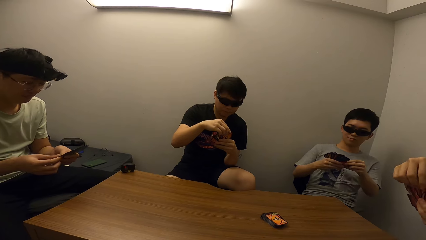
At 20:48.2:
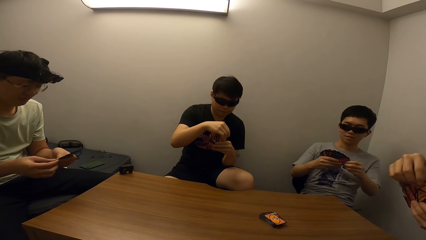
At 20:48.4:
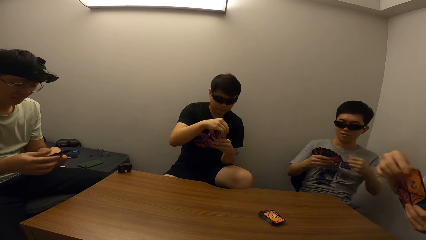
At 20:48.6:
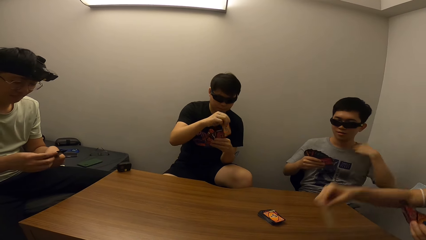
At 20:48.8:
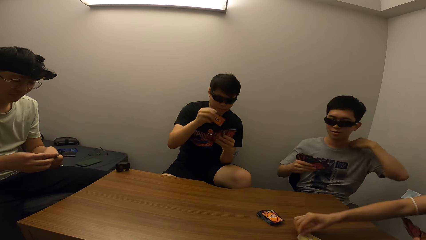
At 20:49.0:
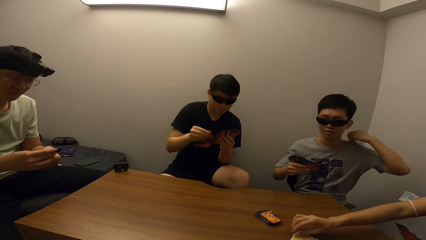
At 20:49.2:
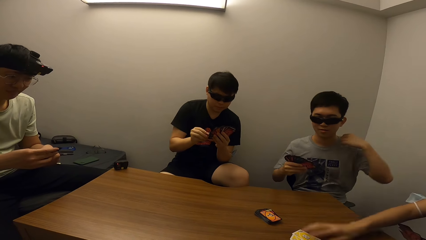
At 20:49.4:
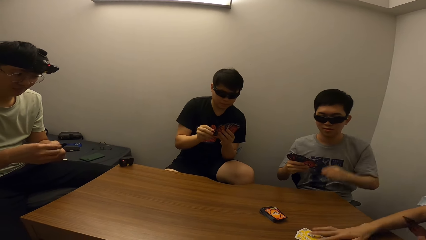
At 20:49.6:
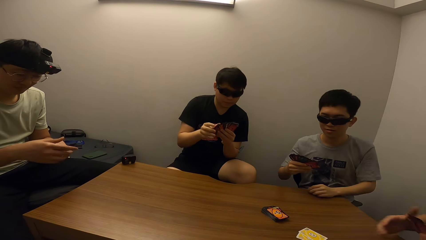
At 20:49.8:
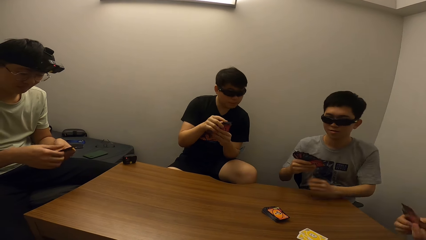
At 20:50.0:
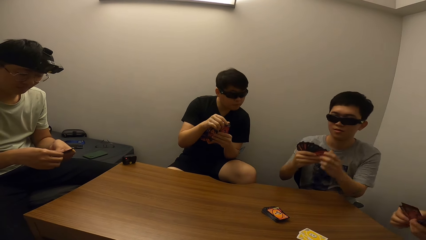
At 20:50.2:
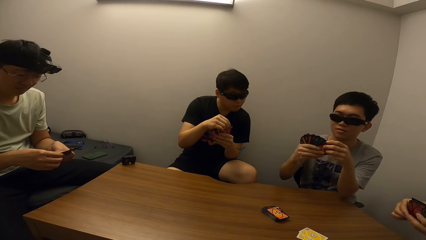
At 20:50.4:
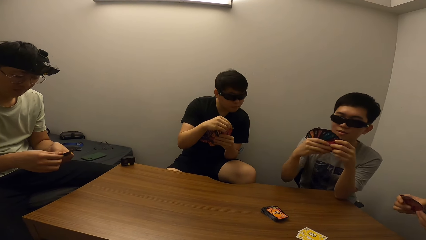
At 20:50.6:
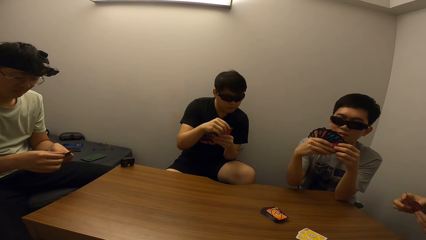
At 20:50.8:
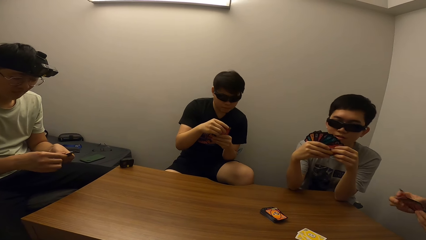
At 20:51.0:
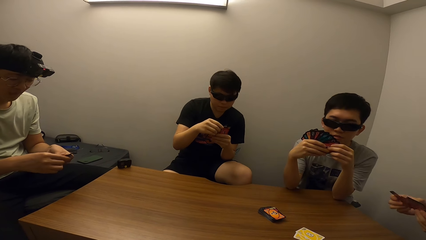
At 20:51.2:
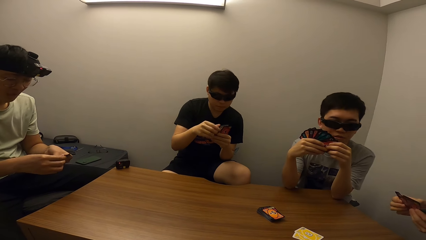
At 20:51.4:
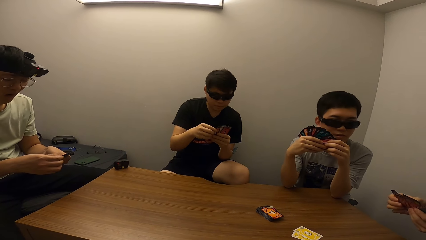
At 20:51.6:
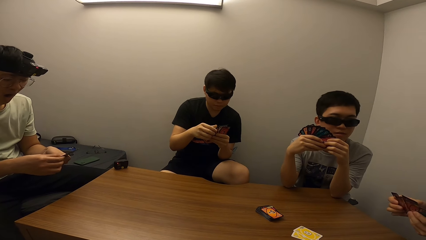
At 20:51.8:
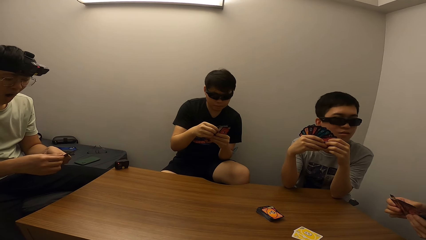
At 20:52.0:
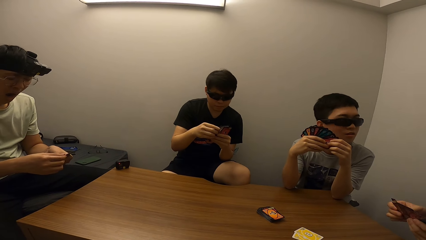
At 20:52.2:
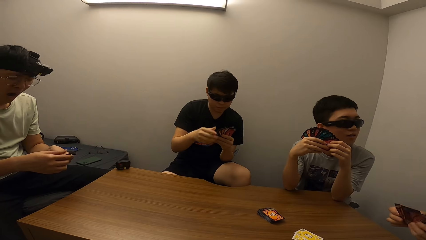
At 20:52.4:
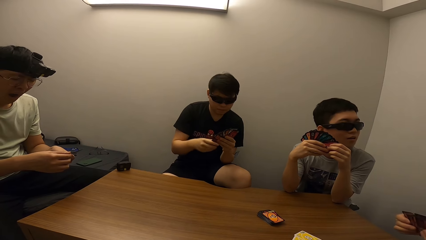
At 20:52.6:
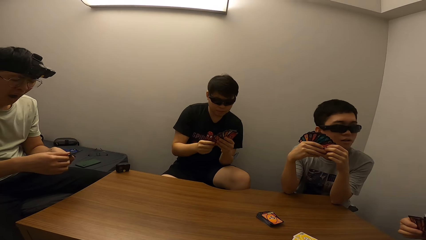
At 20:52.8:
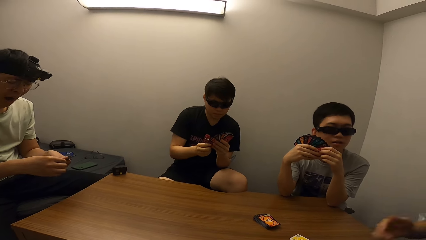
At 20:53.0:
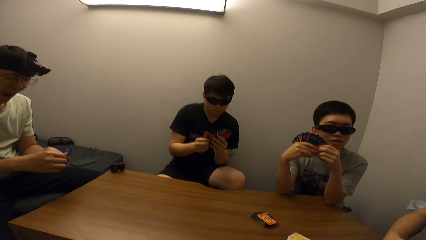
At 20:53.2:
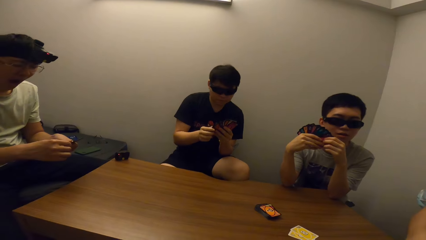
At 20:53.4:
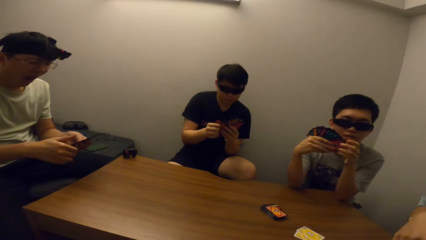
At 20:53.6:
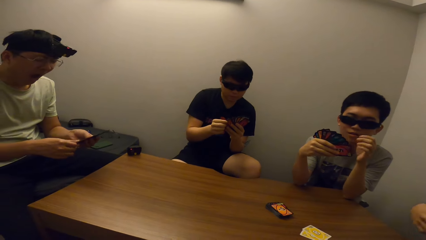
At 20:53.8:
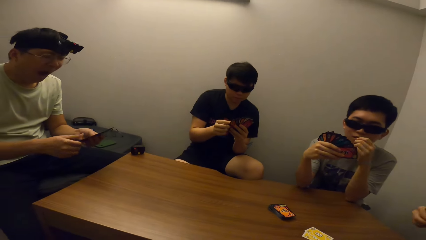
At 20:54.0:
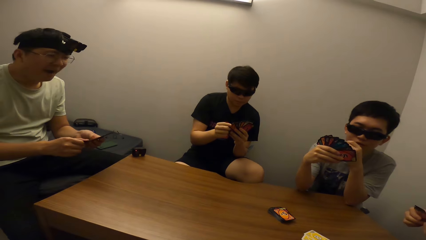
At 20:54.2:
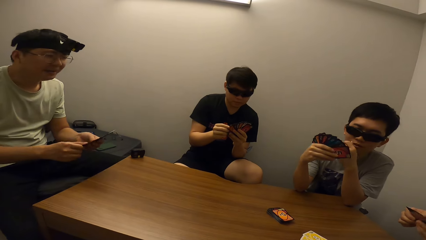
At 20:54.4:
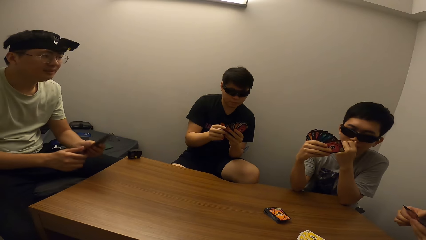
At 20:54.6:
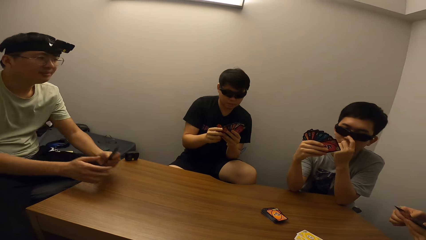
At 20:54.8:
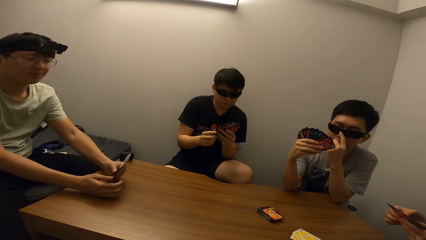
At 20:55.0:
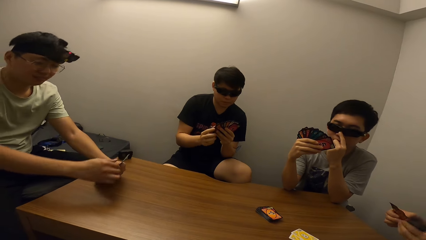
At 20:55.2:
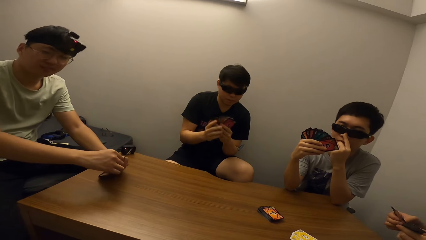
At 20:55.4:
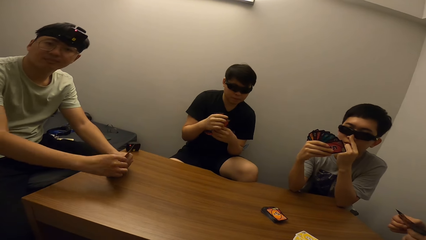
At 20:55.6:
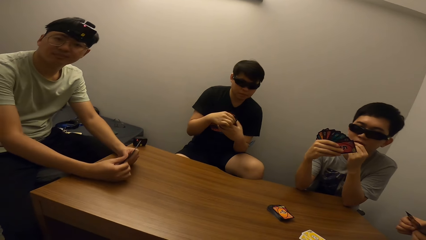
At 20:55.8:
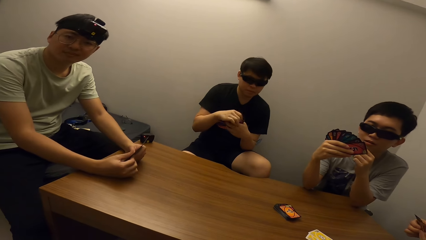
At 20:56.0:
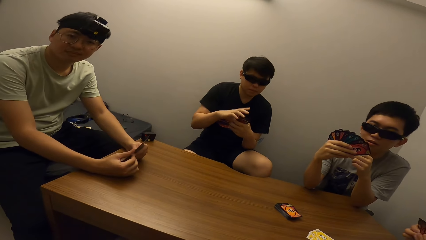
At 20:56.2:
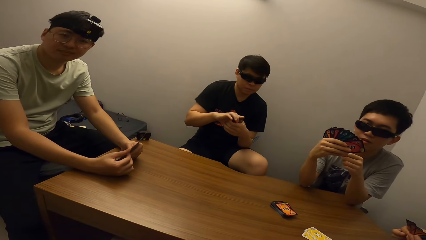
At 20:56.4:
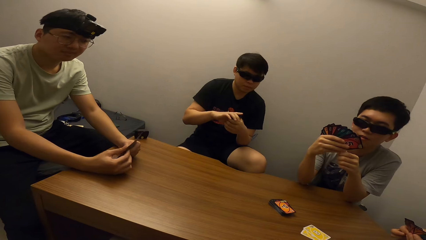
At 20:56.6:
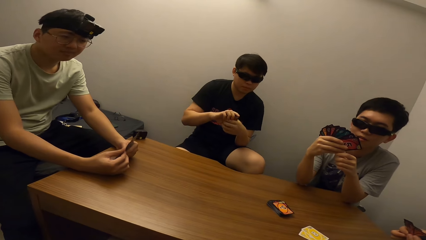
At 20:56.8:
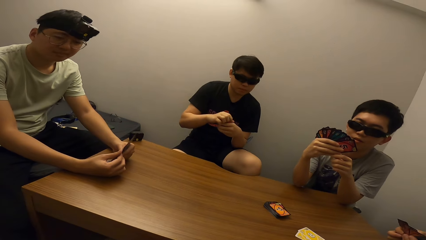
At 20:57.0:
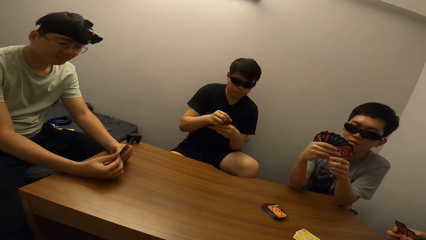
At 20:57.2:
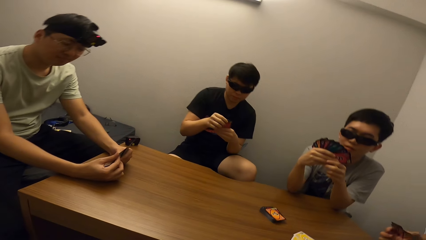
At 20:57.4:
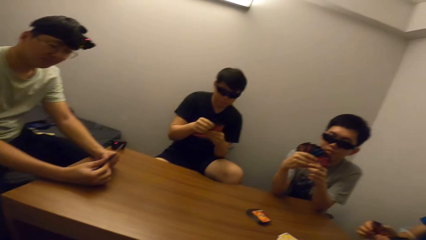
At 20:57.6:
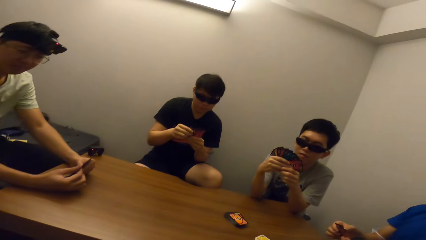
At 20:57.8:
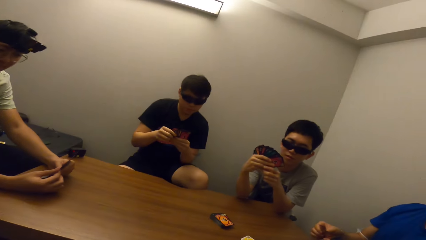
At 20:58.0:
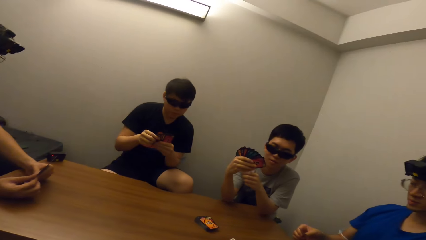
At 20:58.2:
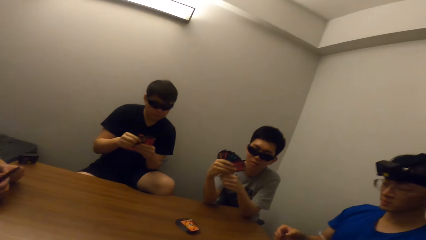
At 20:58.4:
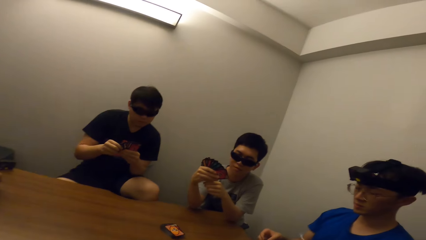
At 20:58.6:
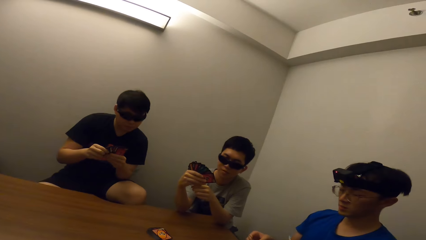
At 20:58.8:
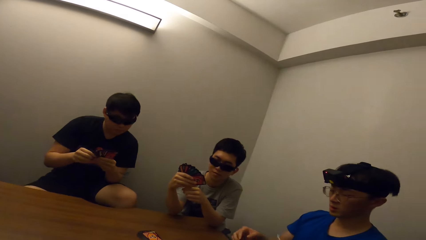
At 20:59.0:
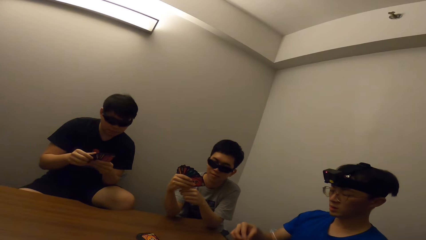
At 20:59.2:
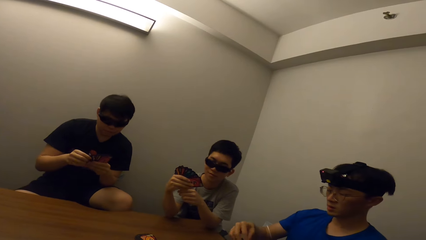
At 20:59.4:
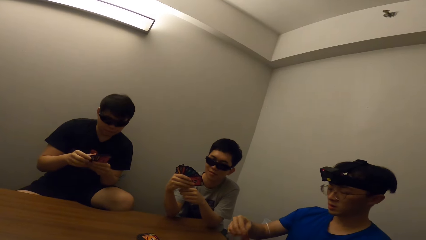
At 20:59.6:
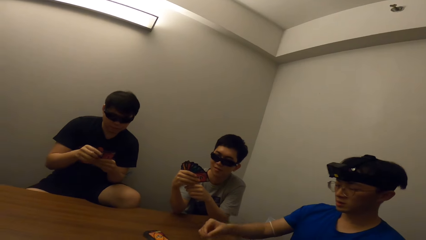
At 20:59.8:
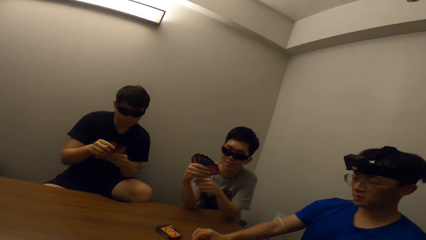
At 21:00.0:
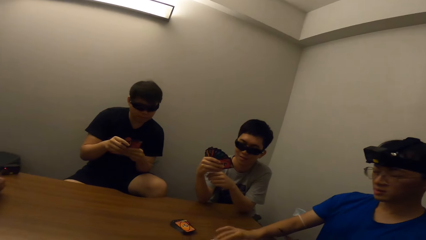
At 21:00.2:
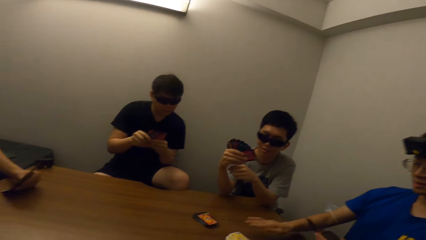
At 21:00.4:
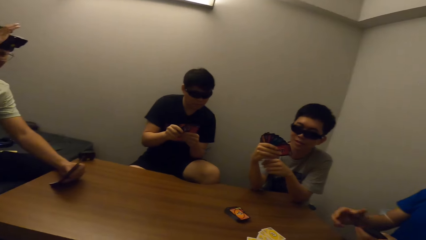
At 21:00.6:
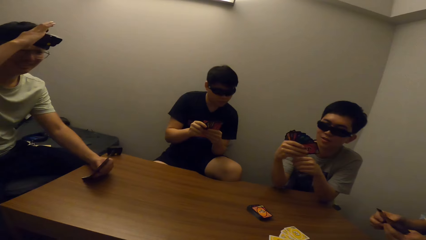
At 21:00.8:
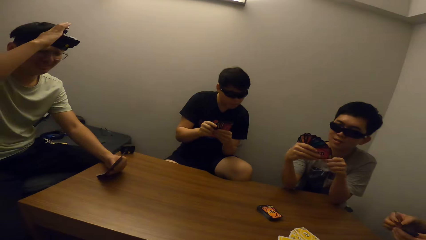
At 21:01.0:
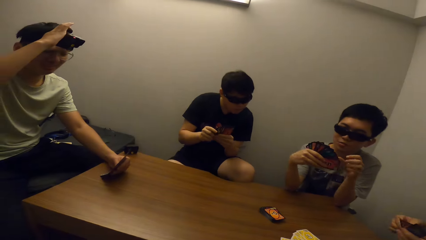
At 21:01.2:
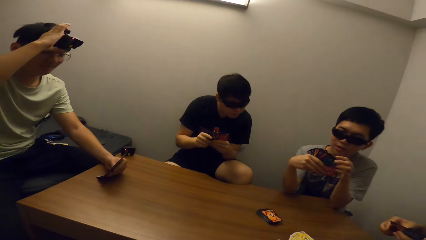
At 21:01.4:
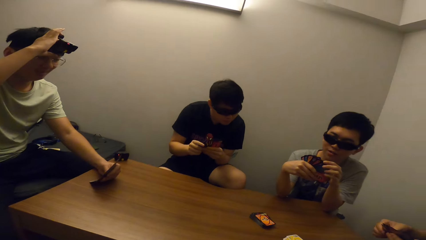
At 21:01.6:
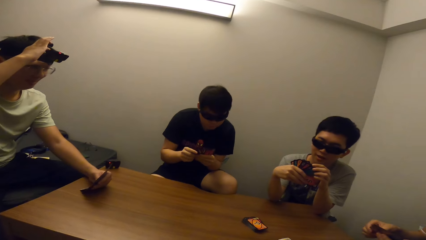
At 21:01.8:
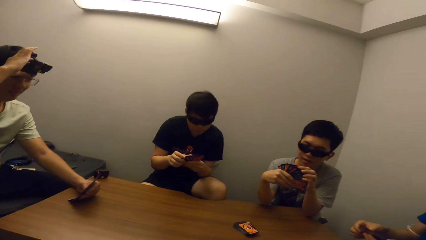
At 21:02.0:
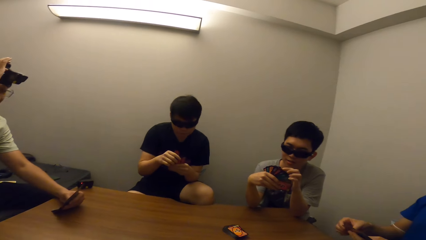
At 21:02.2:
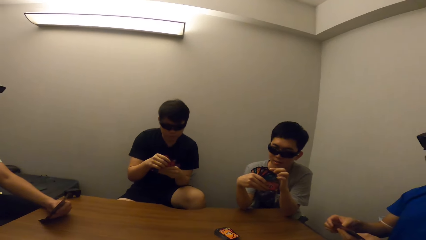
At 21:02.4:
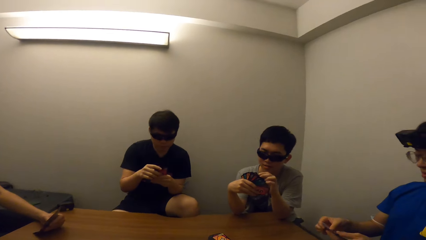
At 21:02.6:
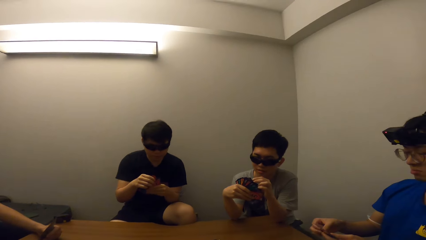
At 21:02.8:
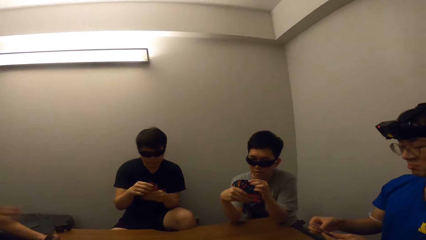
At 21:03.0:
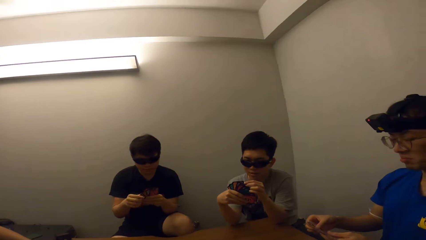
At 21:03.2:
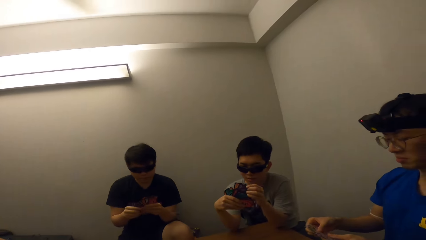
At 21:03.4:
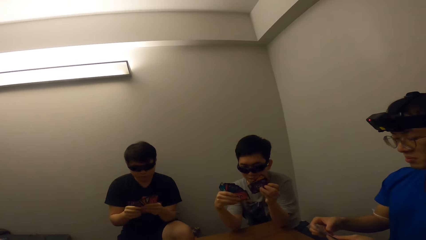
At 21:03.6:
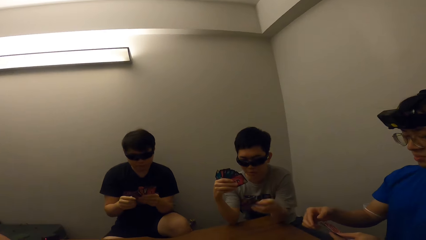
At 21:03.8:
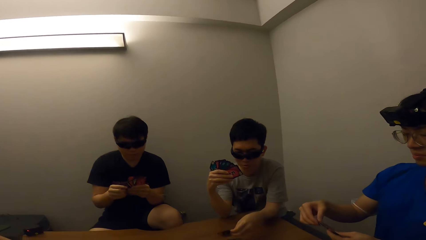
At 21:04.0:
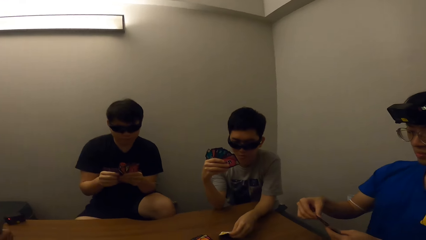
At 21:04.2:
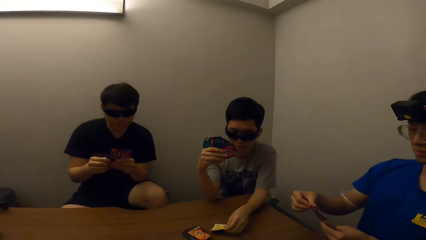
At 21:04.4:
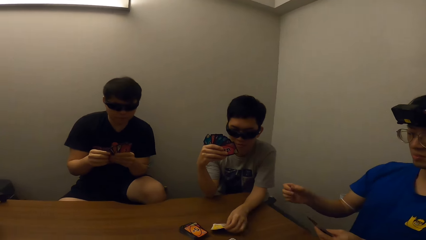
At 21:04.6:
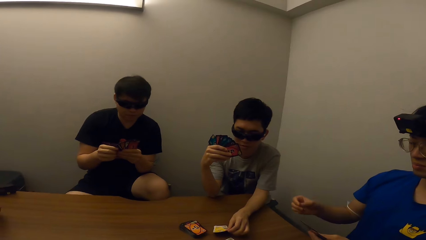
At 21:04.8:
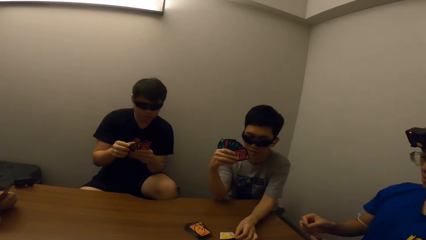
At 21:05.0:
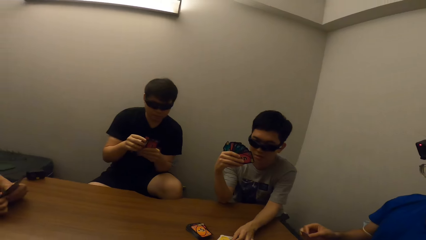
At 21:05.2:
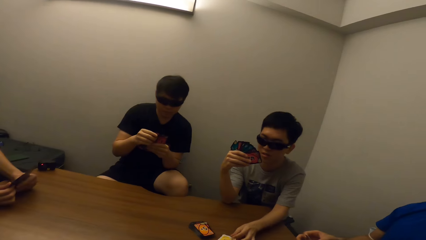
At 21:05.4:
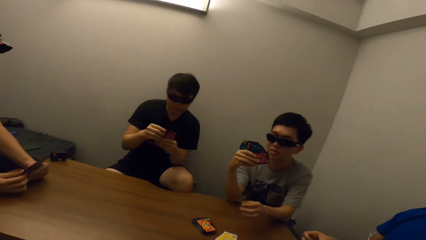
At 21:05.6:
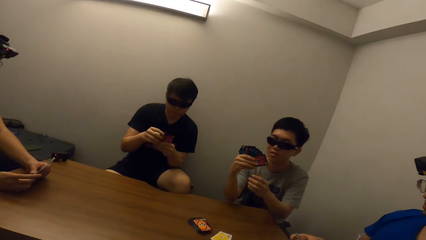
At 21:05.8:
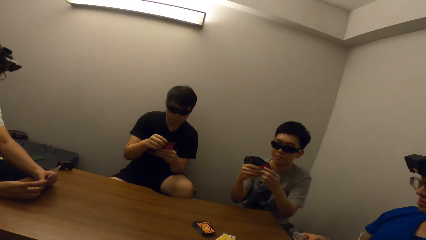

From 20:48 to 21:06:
A man drops a card. Another man drops a card.
